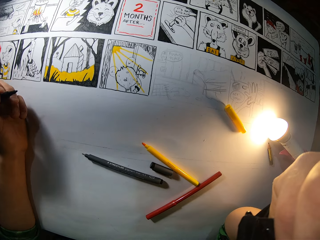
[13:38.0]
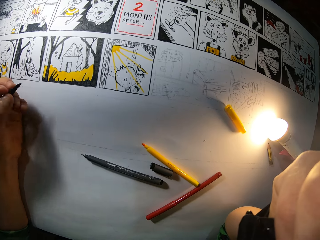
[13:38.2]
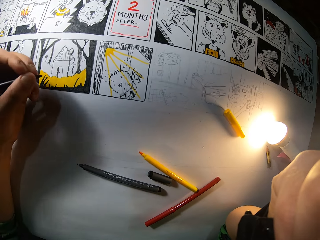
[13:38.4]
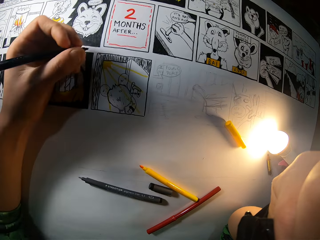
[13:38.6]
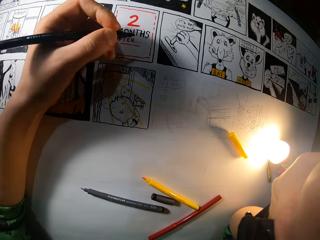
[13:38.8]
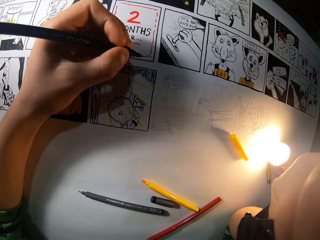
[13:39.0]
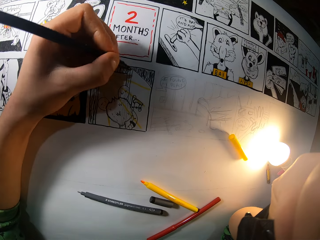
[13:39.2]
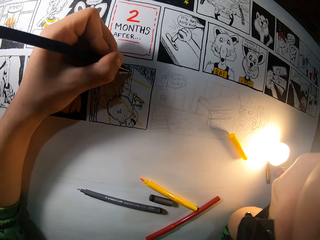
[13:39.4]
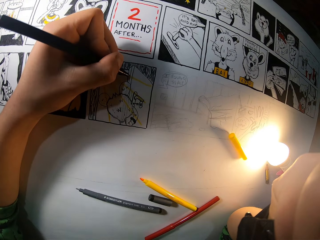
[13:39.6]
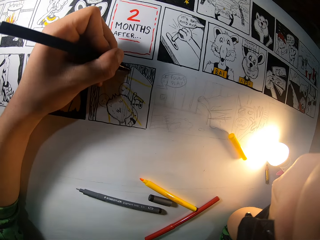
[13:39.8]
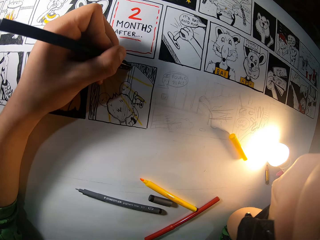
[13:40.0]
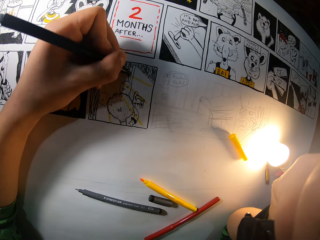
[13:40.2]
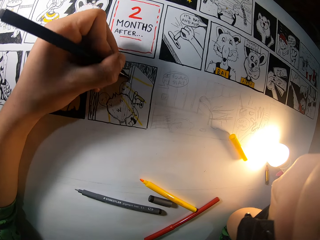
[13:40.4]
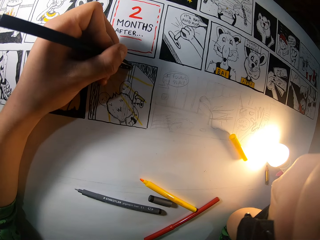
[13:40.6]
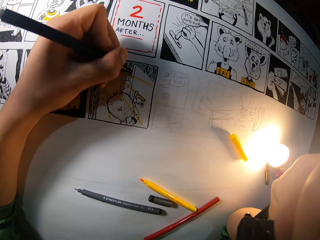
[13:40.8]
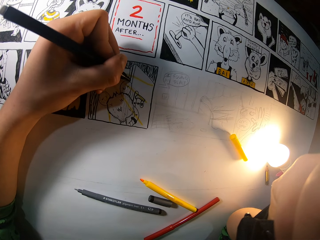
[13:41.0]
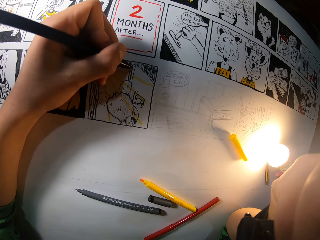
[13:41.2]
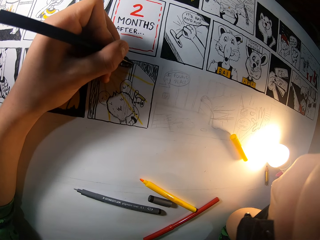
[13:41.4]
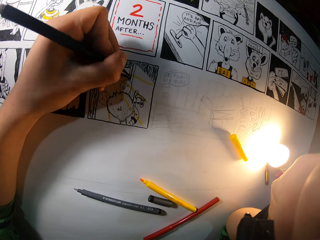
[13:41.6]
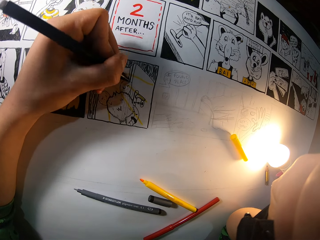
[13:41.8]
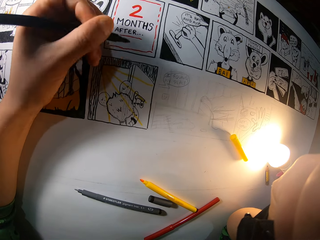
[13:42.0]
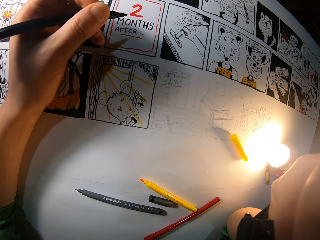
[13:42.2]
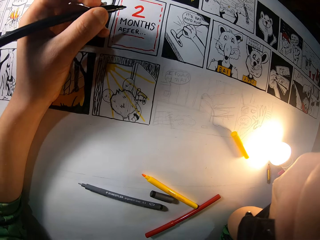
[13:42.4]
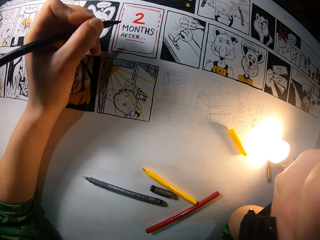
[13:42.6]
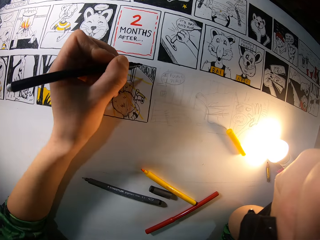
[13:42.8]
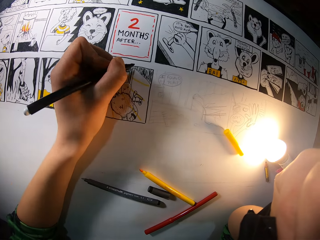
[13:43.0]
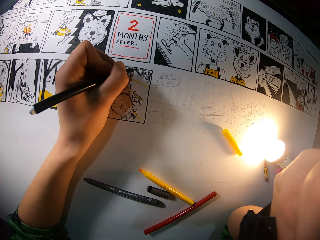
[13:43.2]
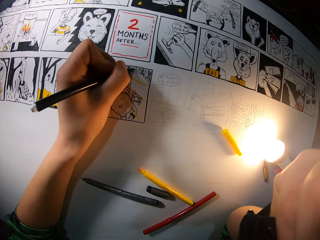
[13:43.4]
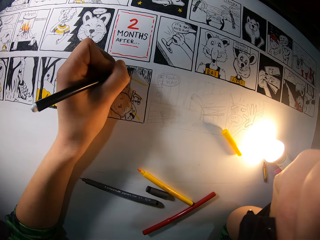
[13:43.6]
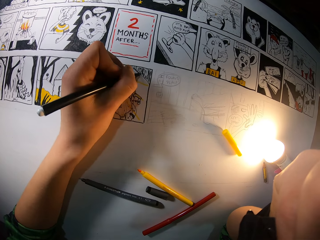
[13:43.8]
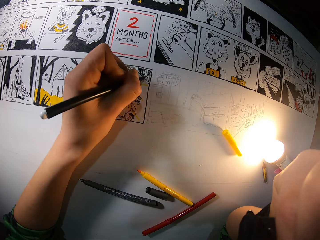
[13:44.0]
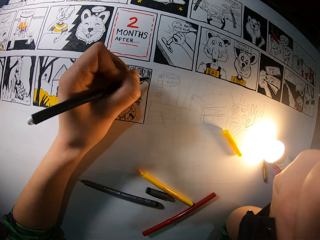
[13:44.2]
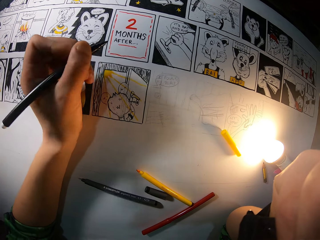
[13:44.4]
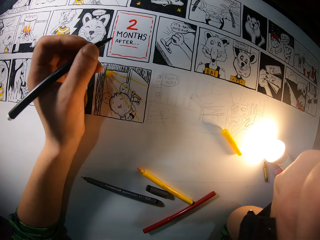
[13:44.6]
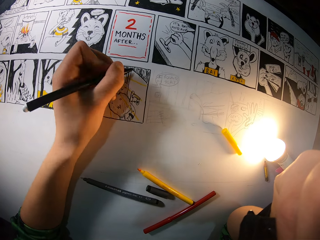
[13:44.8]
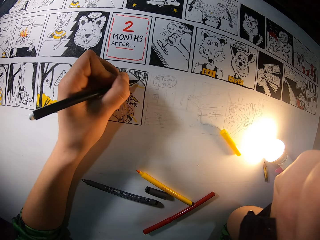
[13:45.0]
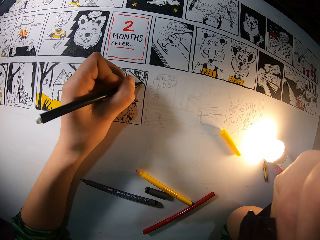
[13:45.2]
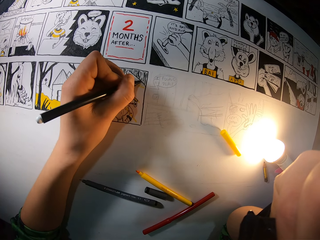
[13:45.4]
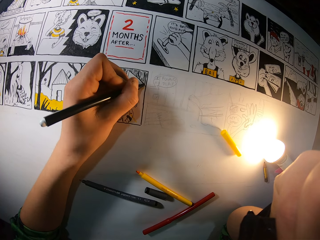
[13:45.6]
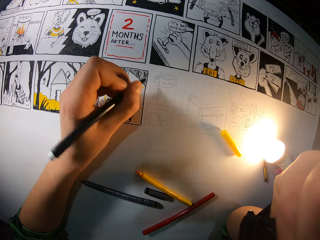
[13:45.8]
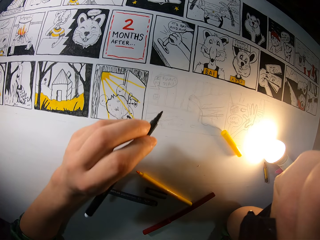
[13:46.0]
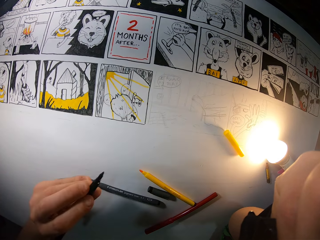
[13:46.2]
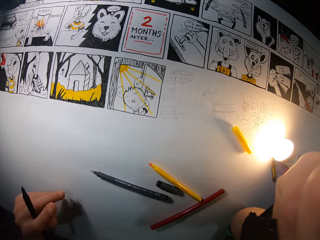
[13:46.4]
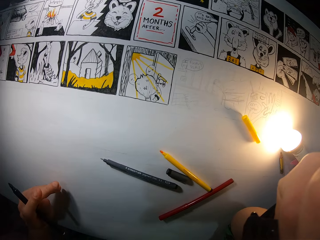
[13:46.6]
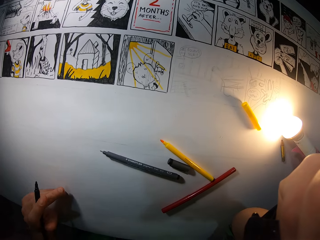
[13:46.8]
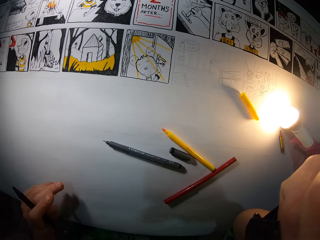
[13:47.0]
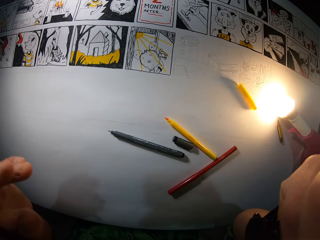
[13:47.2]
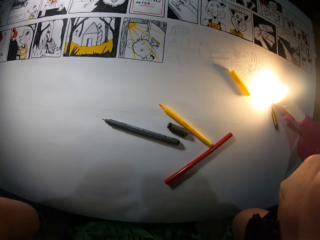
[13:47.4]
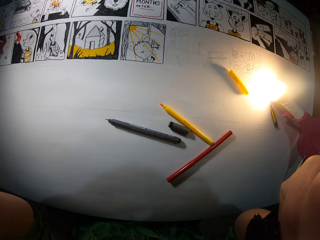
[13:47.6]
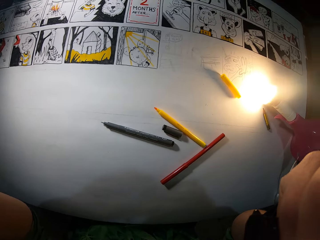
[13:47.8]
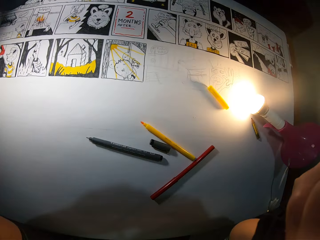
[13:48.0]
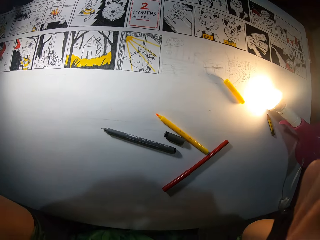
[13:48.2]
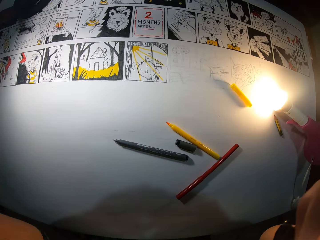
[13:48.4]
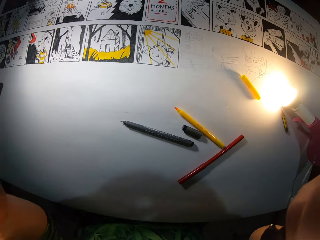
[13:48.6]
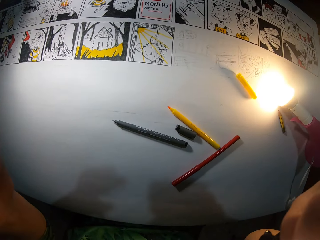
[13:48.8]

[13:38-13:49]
The camera wearer colors a picture with the color pen. They adjust the color pen. They color the picture with the color pen. They adjust the color pen. They move the hand to the edge of the table.

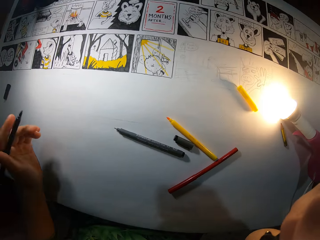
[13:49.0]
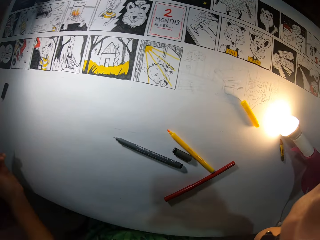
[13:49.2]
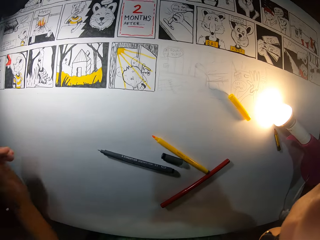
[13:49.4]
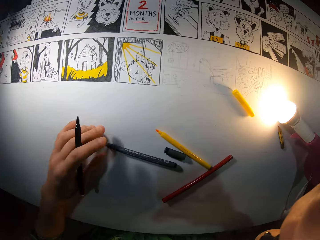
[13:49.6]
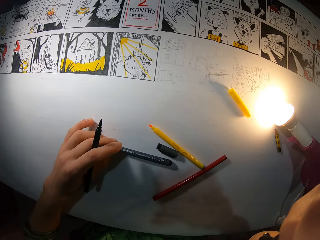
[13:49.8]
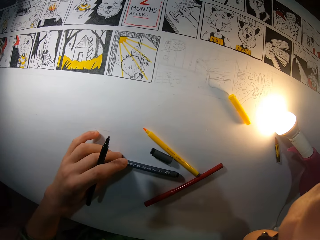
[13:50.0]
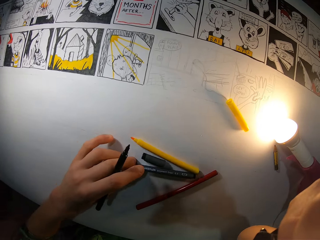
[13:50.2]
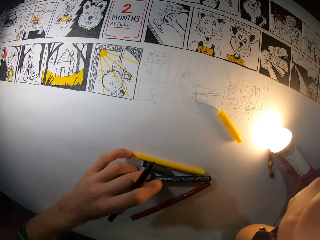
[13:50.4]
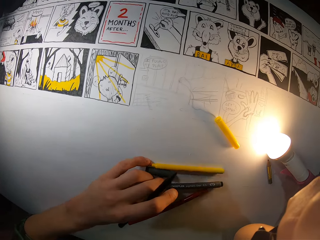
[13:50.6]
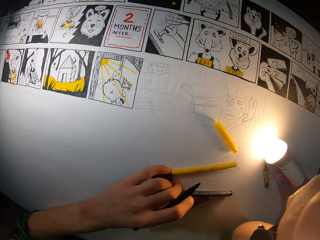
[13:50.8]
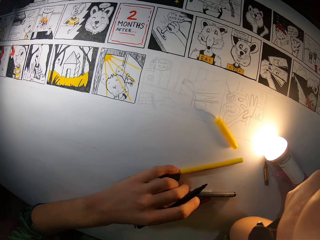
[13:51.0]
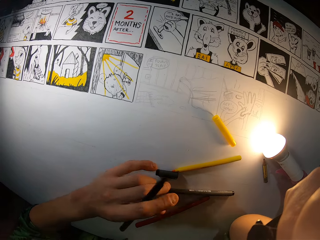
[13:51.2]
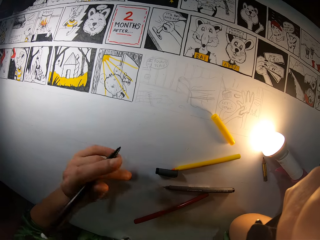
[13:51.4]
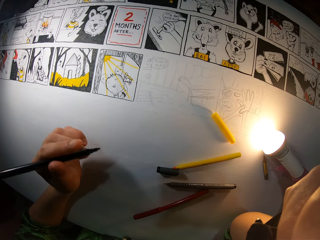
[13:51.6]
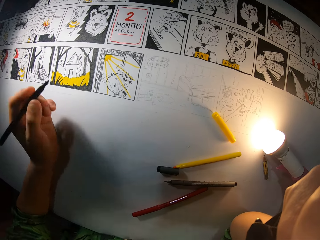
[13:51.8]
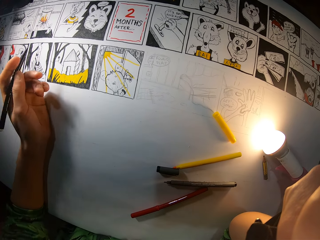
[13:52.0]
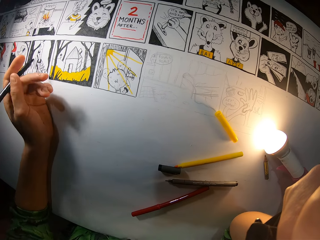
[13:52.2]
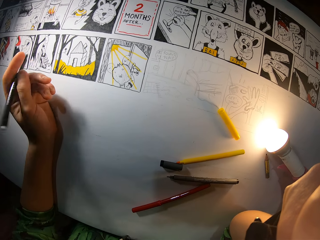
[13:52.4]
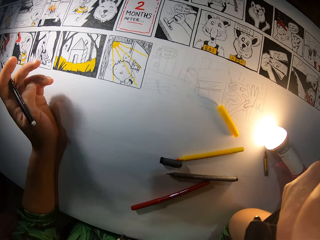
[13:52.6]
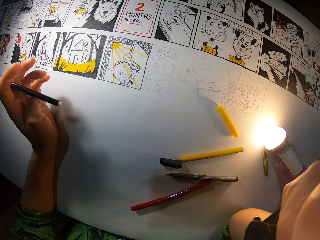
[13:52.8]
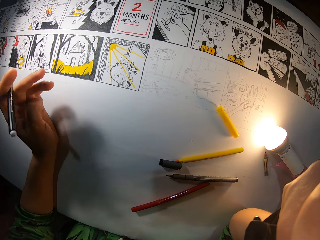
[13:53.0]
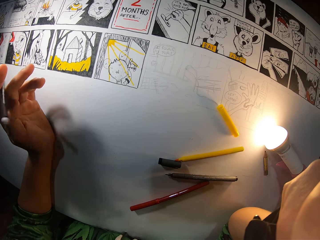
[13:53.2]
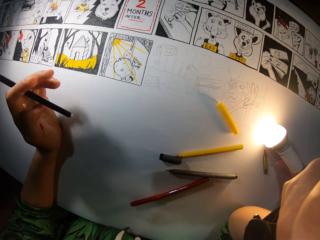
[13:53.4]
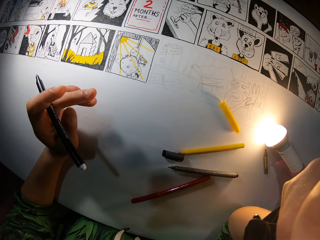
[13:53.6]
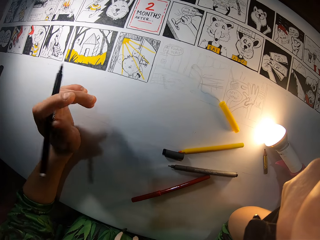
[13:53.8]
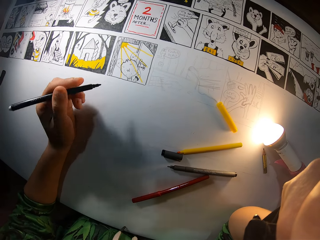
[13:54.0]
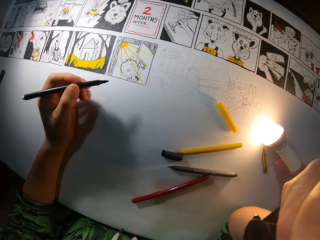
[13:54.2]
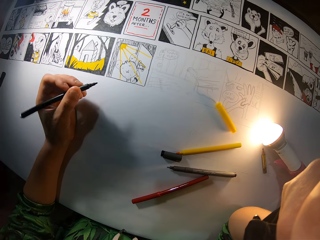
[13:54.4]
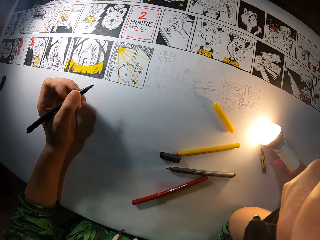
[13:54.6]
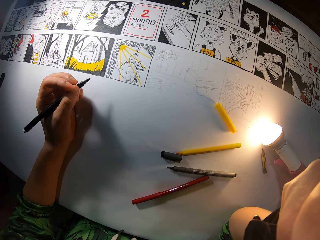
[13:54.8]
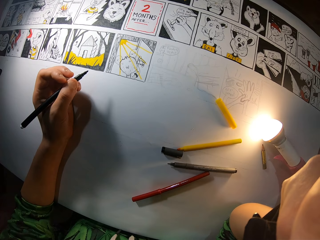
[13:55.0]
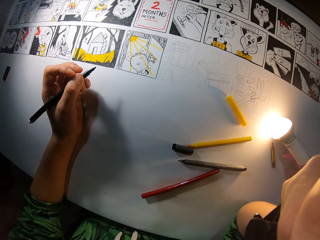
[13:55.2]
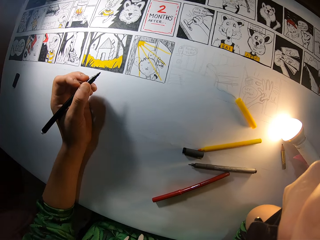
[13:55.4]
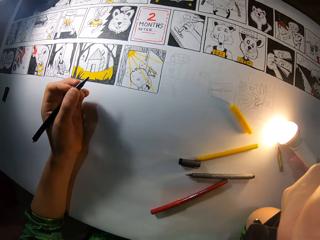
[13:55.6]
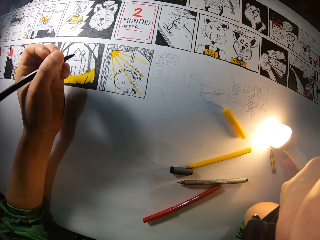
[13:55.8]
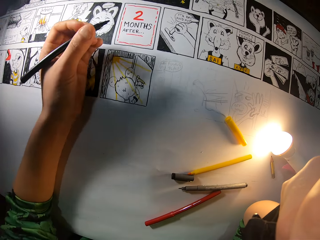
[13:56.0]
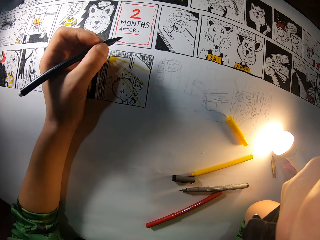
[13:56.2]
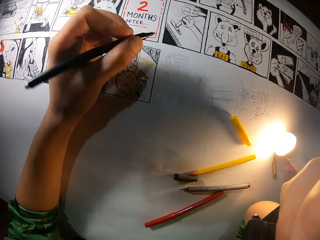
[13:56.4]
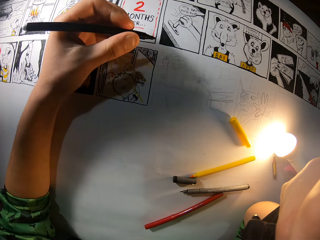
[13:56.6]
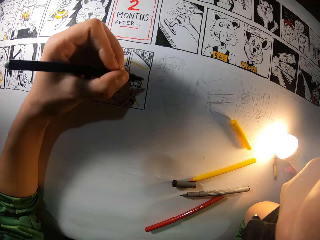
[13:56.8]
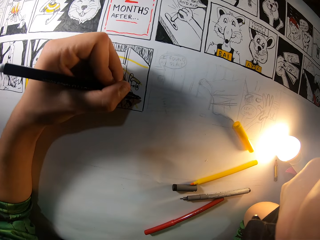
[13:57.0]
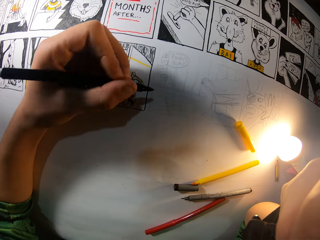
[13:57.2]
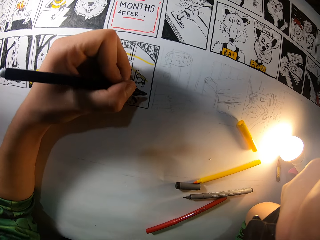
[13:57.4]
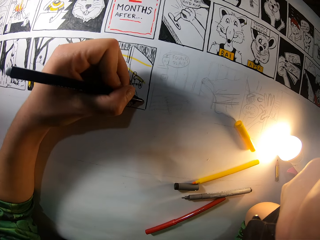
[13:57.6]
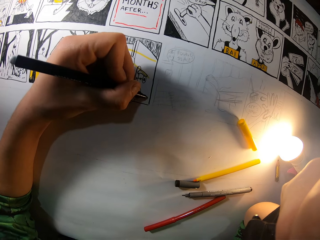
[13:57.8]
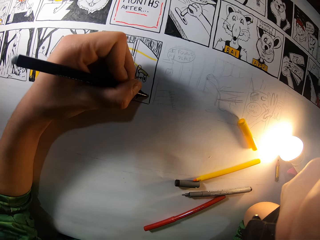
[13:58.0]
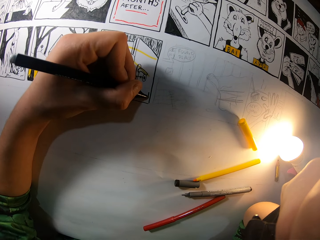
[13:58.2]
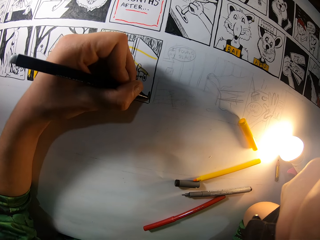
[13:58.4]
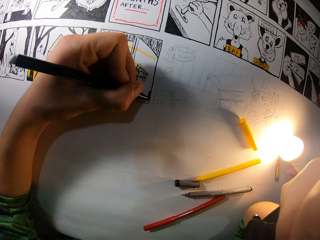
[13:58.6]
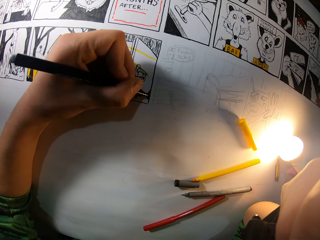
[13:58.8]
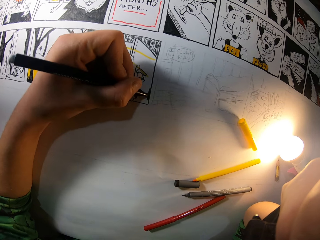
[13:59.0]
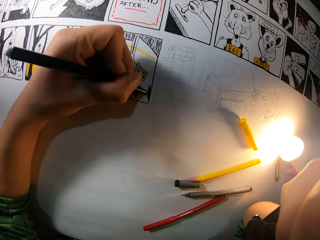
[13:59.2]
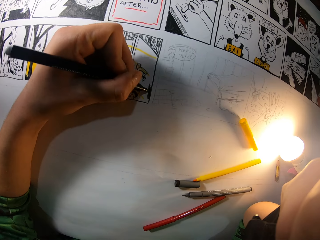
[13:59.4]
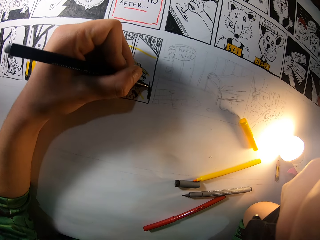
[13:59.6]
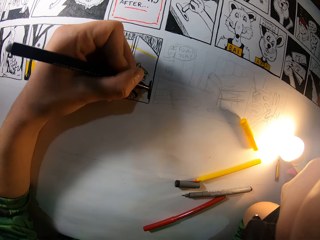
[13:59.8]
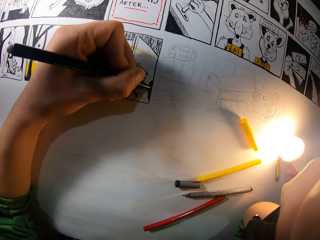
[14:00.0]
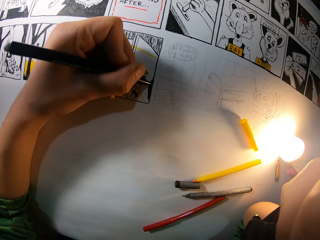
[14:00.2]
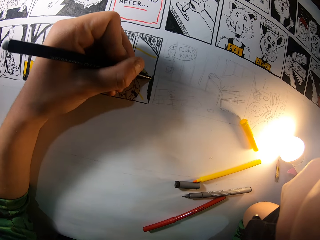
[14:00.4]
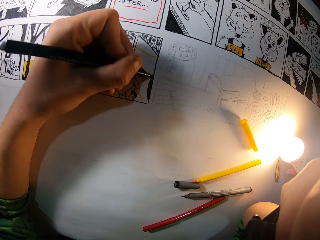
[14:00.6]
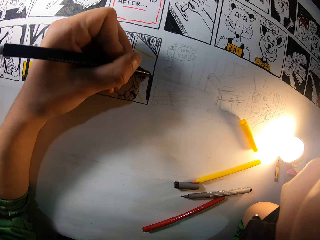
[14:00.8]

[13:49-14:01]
The camera wearer moves a black marker pen on the drawing sheet with his left hand. He flips the black marker pen in his left hand. He draws on the drawing sheet with the black marker pen in his left hand.
